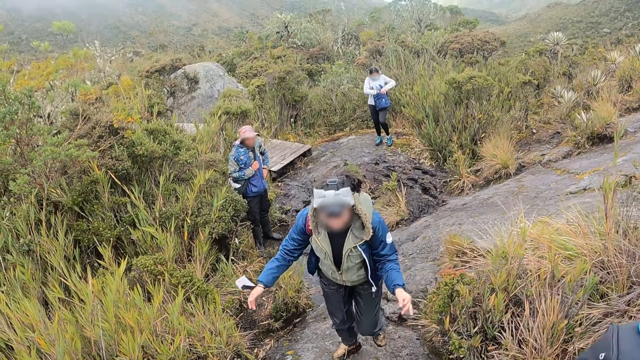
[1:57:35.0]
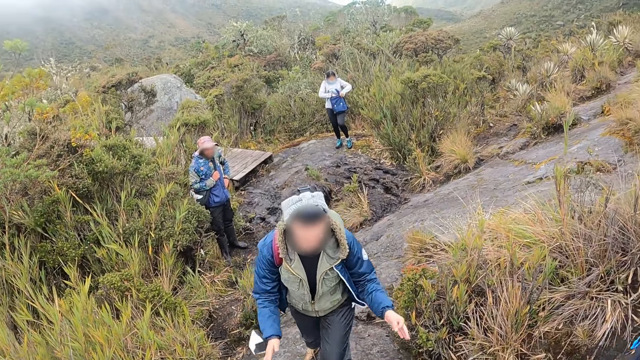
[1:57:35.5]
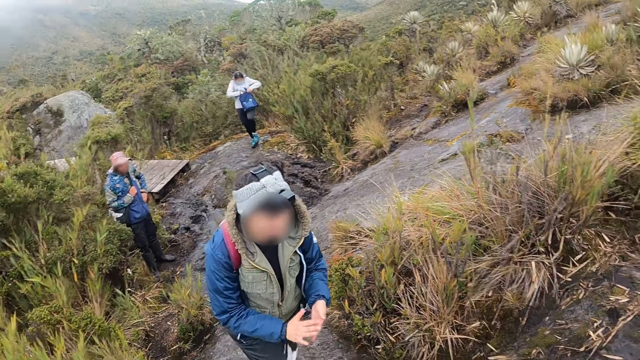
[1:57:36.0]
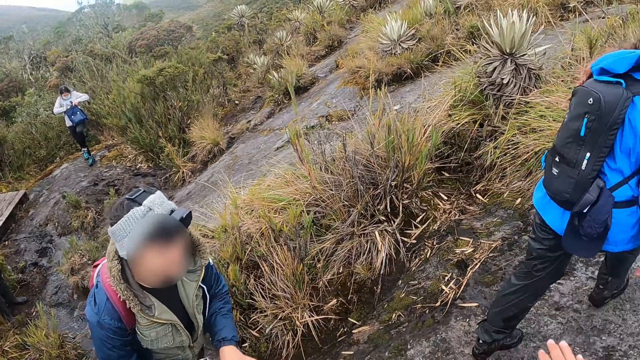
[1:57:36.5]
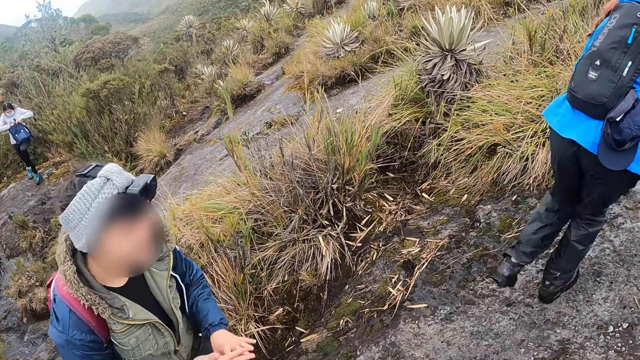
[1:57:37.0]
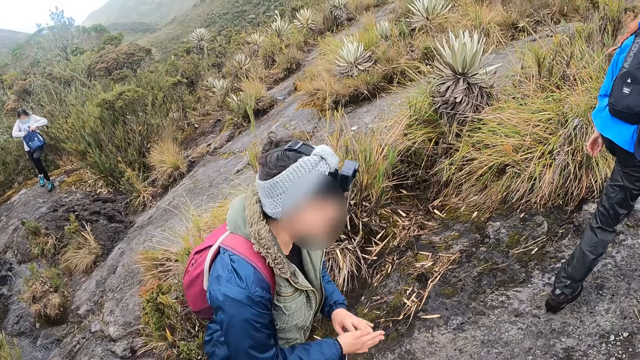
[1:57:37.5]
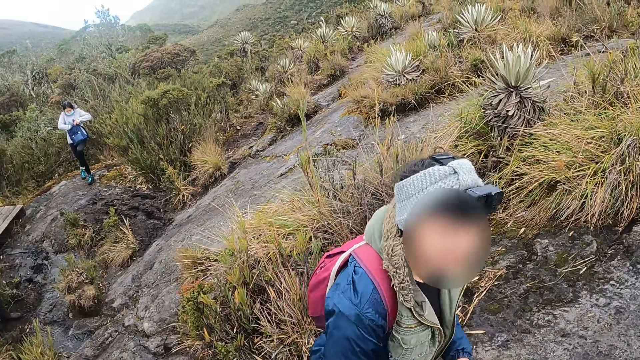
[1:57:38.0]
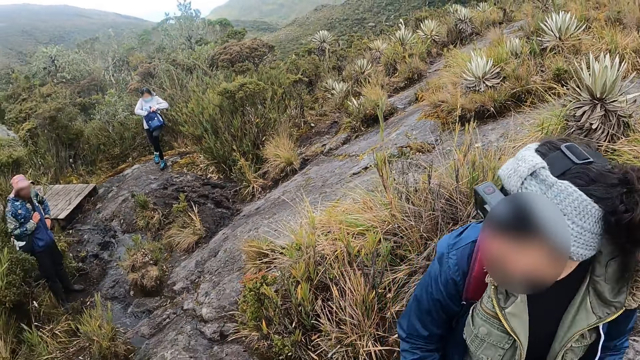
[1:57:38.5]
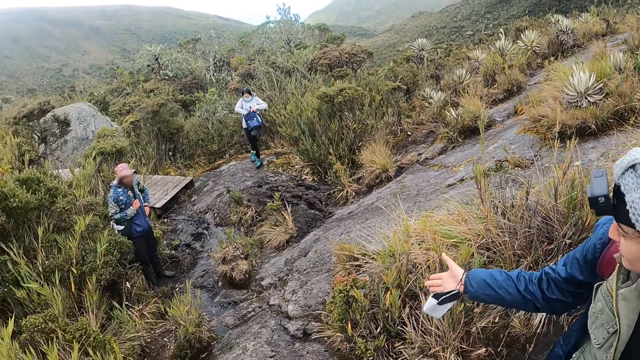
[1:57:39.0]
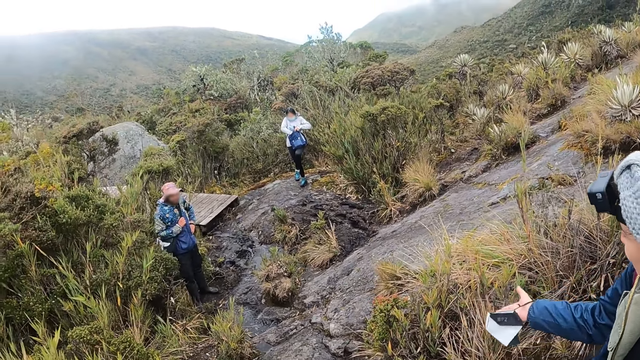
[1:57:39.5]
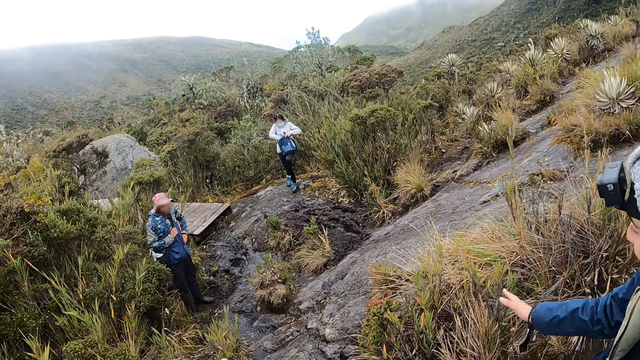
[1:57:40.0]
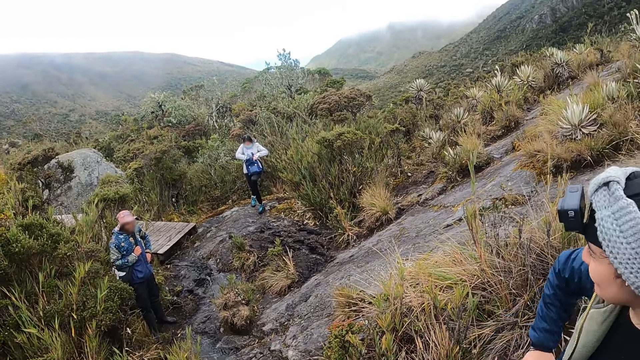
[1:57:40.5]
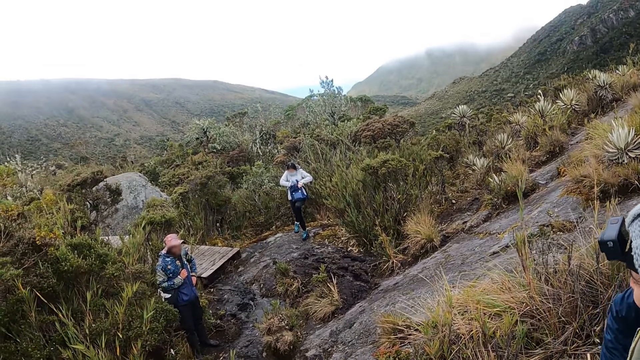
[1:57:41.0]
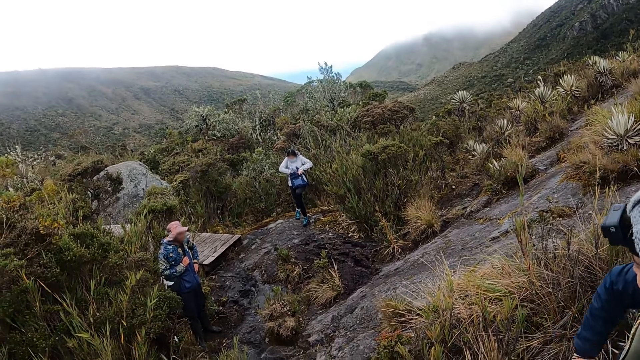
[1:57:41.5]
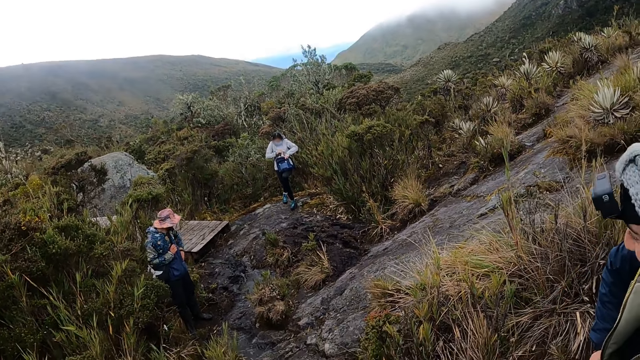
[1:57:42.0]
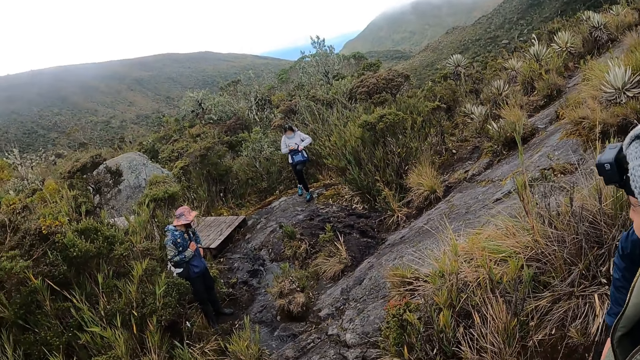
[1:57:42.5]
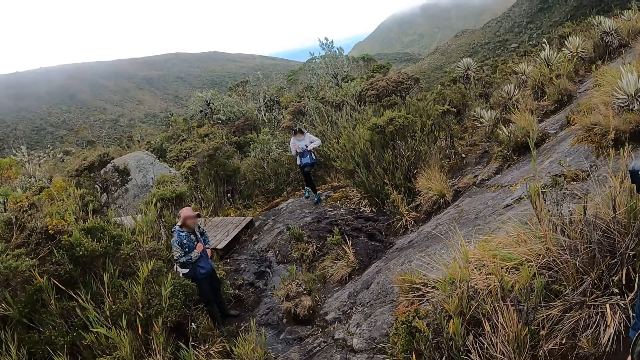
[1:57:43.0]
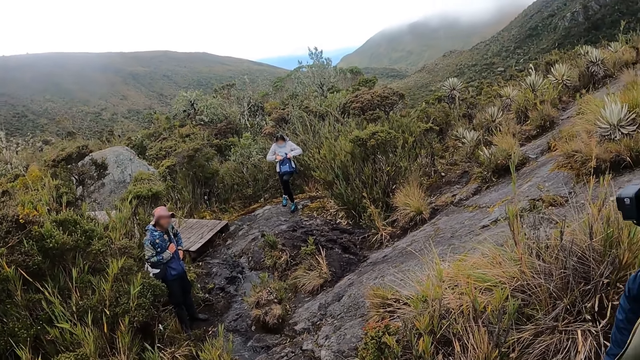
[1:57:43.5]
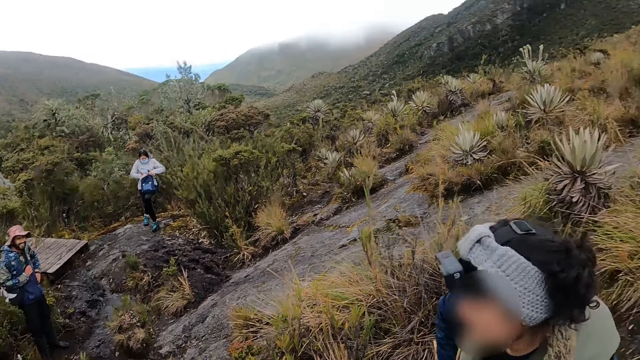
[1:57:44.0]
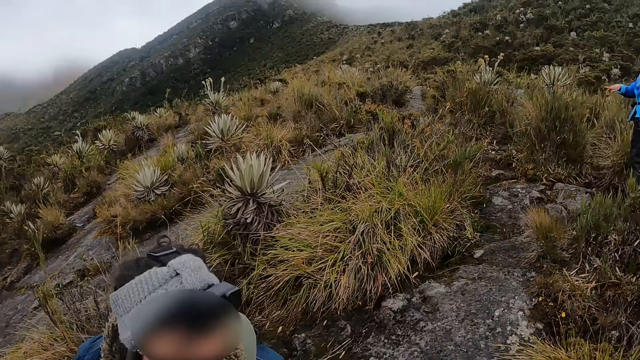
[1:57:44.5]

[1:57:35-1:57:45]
A woman and another woman walk past the camera wearer. The other woman claps with both hands. The camera wearer interacts with the other woman. The other woman points her right hand towards the man. She holds her waist with her right hand.

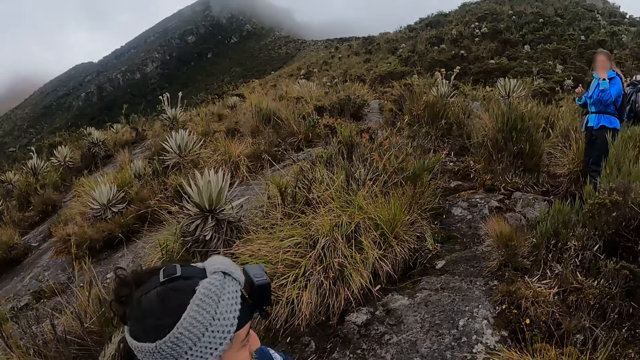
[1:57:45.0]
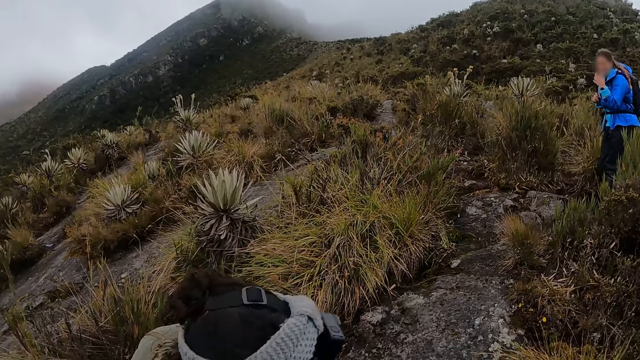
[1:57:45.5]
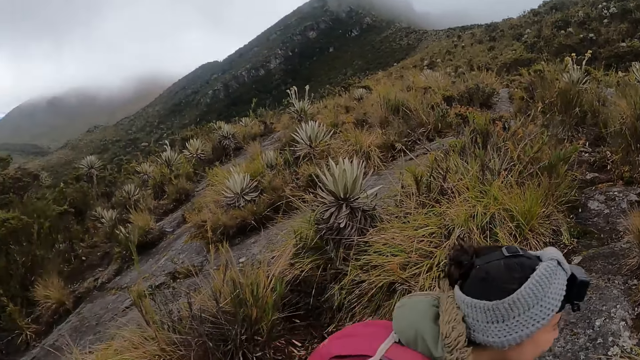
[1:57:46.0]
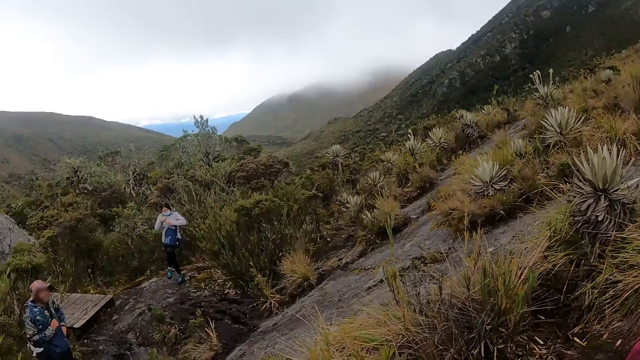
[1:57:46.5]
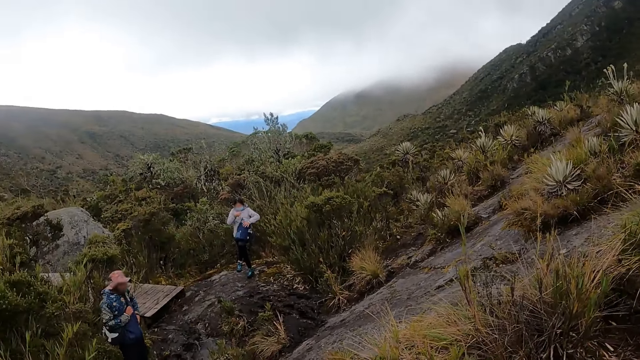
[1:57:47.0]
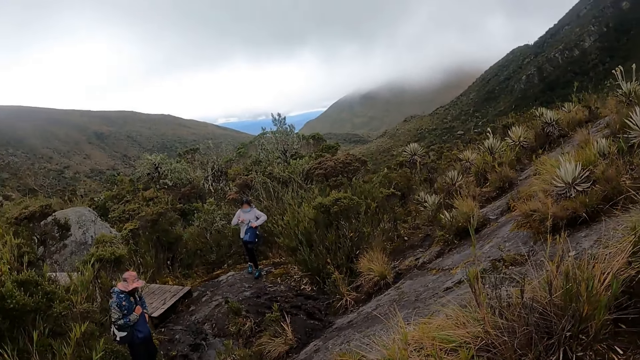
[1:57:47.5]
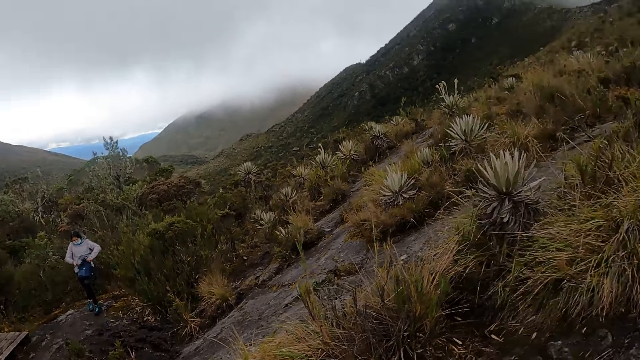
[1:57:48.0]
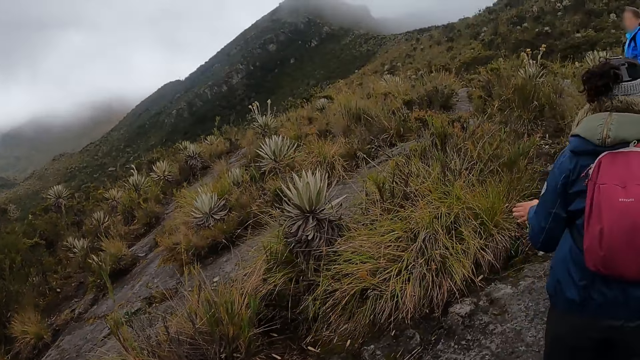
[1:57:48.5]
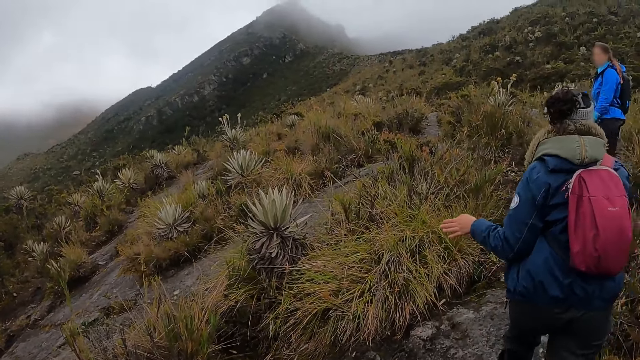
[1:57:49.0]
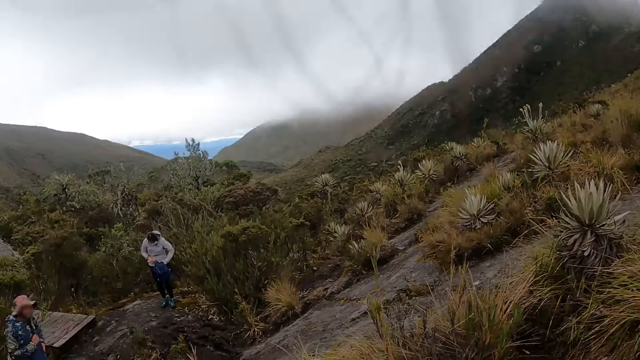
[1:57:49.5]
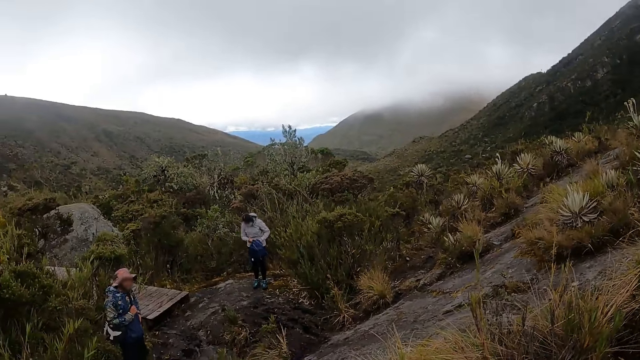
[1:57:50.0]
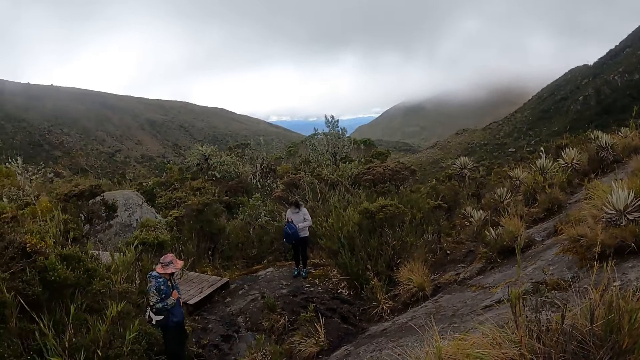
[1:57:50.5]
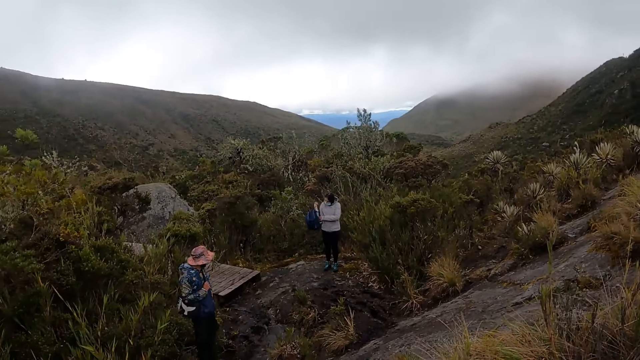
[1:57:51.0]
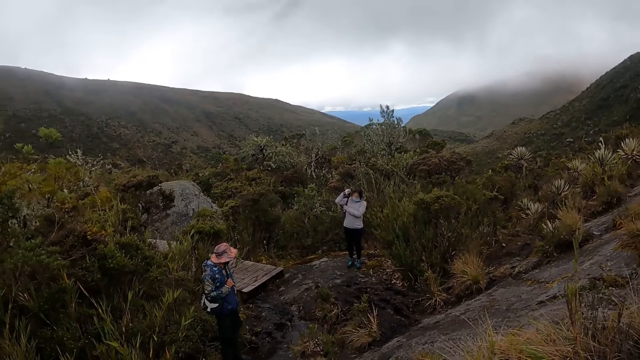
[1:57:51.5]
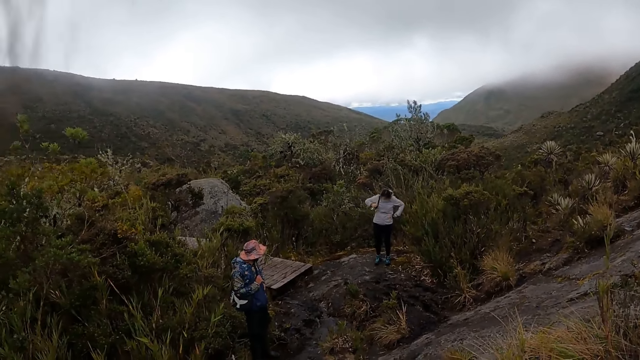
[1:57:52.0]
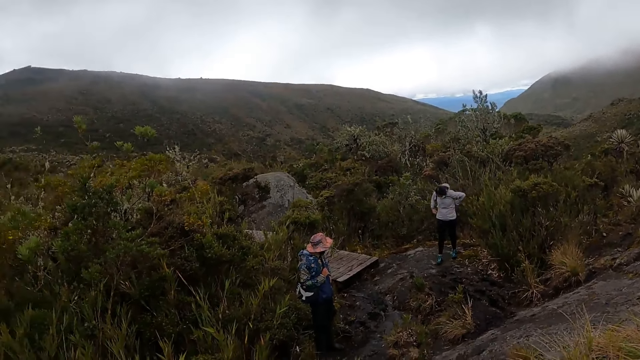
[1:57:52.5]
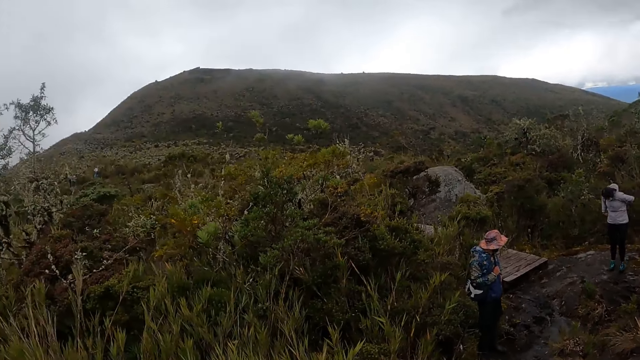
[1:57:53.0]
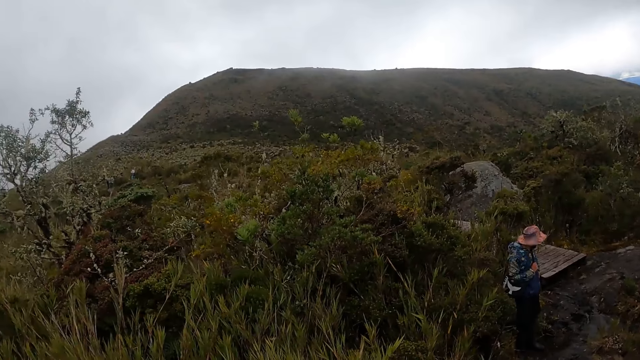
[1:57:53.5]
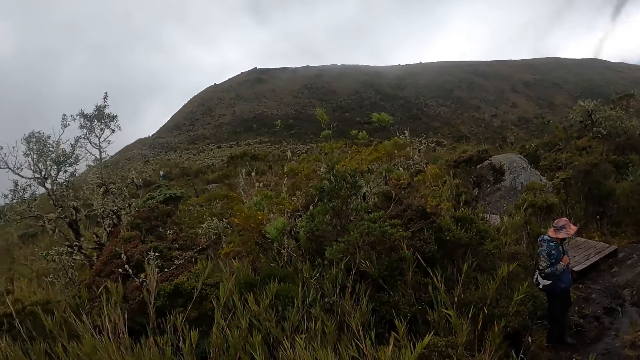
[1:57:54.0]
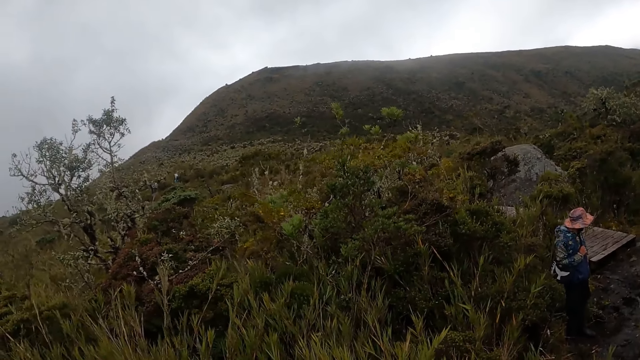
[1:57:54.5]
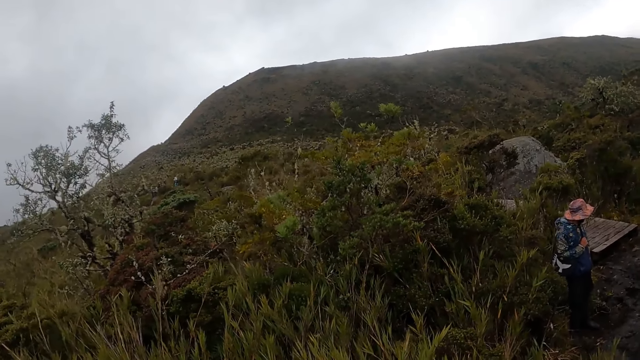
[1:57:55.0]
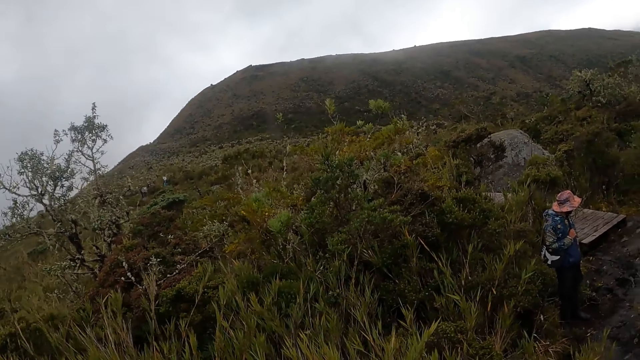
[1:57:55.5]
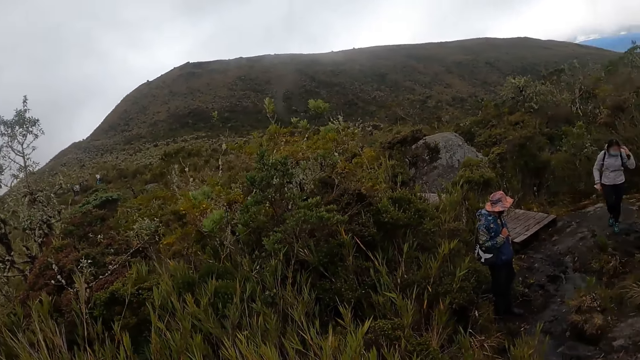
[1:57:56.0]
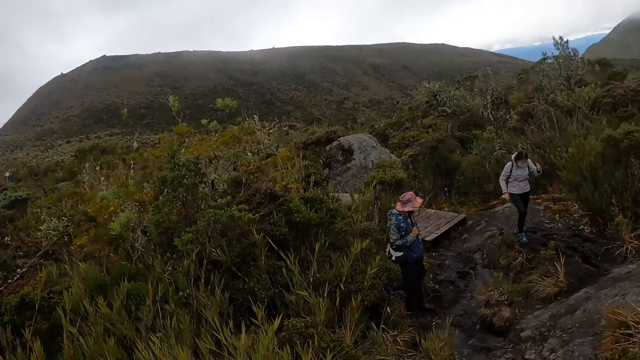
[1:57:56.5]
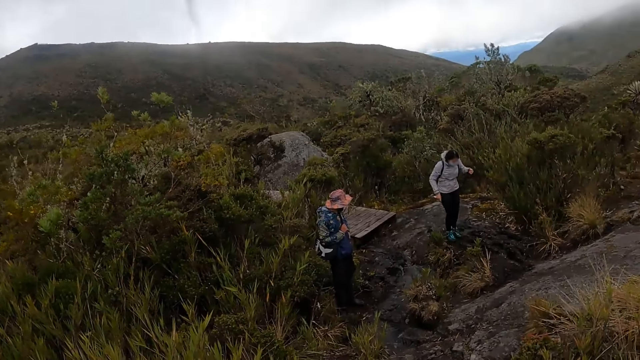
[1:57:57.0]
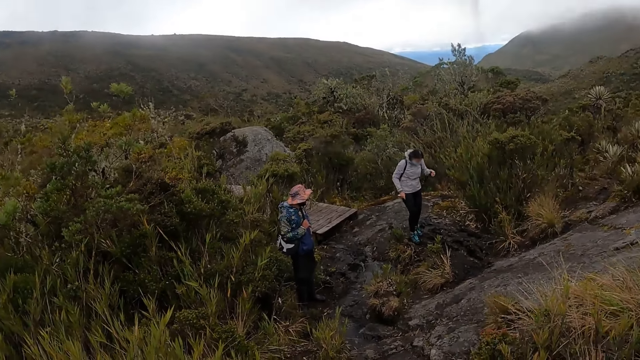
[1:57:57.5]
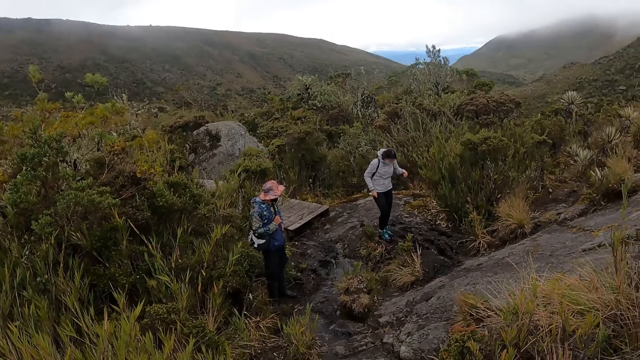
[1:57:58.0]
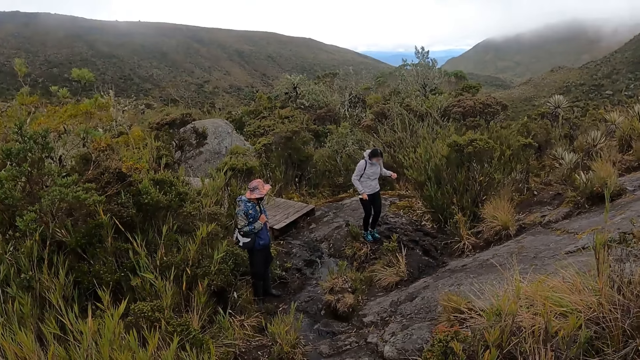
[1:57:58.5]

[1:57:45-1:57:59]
The camera wearer turns towards the woman. The woman demonstrates to another woman with her right hand. The woman removes her left hand from her face. The camera wearer turns towards the man and a third woman. They turn towards the first woman and the other woman. They turn towards the man and the third woman. They stare at the man and the third woman. The third woman hangs the backpack on her back with both hands.
